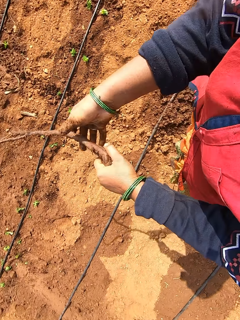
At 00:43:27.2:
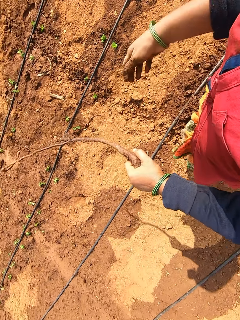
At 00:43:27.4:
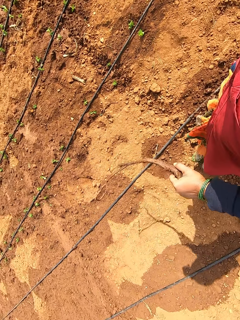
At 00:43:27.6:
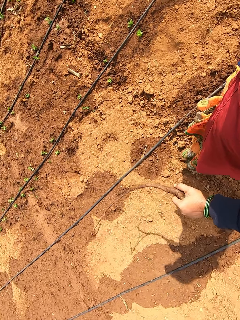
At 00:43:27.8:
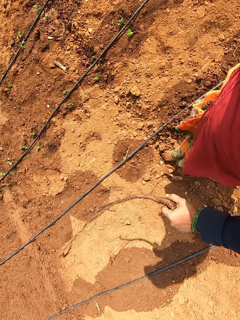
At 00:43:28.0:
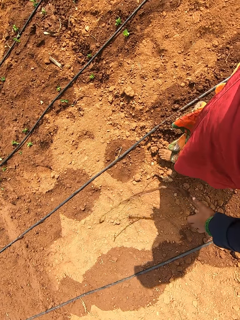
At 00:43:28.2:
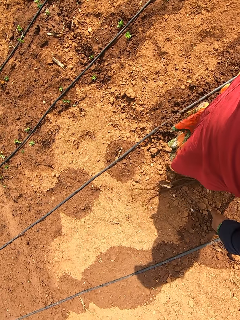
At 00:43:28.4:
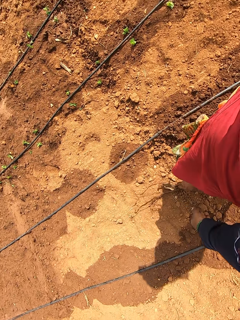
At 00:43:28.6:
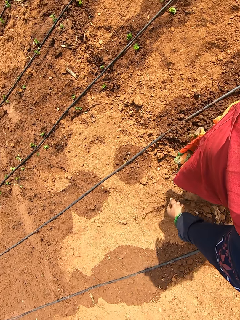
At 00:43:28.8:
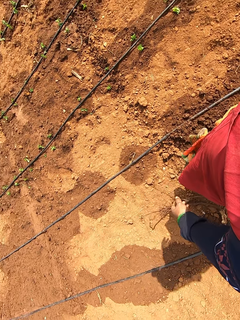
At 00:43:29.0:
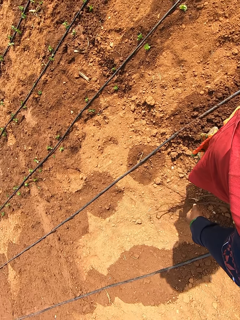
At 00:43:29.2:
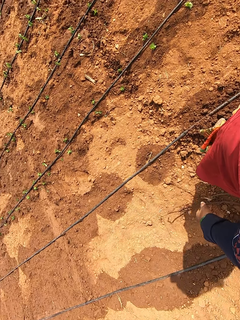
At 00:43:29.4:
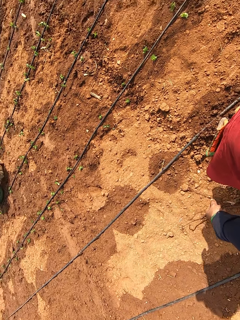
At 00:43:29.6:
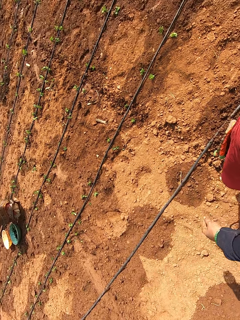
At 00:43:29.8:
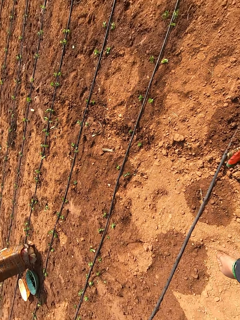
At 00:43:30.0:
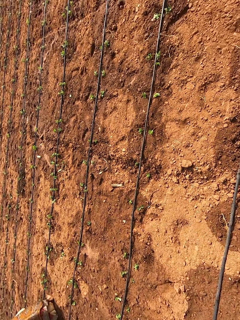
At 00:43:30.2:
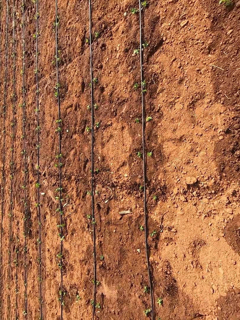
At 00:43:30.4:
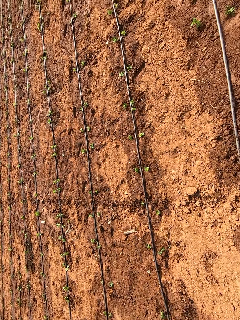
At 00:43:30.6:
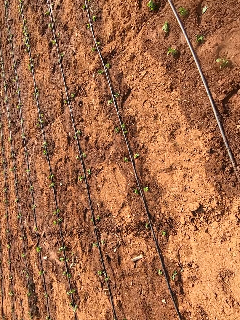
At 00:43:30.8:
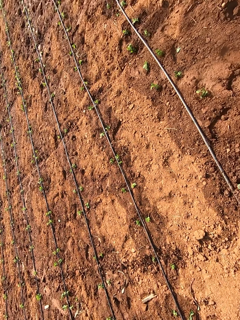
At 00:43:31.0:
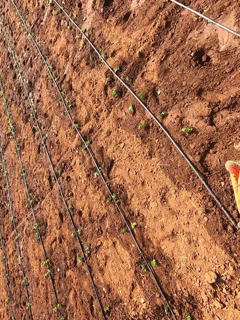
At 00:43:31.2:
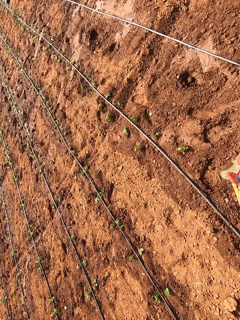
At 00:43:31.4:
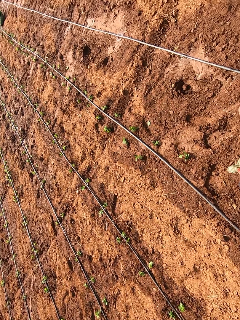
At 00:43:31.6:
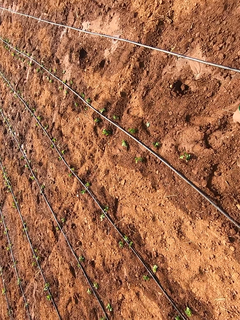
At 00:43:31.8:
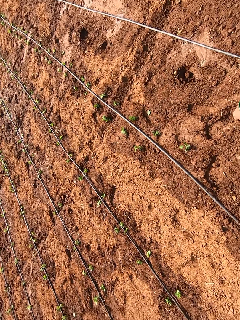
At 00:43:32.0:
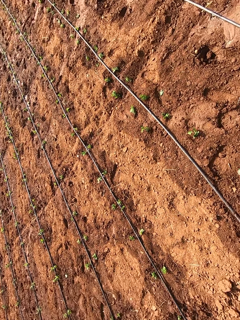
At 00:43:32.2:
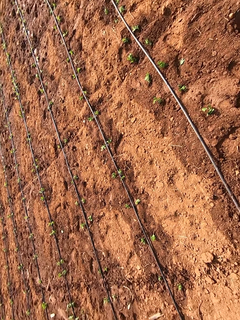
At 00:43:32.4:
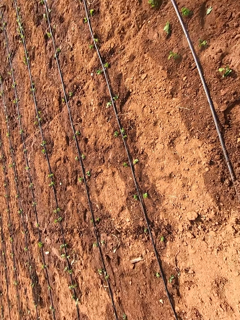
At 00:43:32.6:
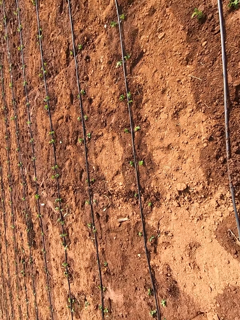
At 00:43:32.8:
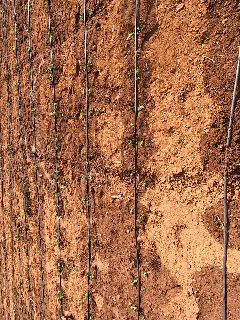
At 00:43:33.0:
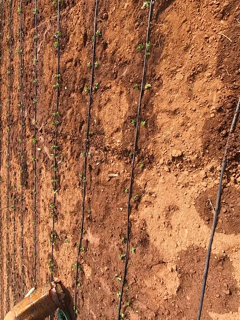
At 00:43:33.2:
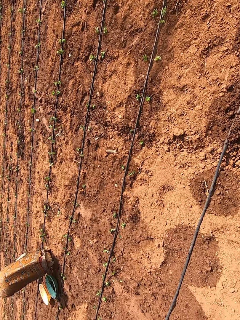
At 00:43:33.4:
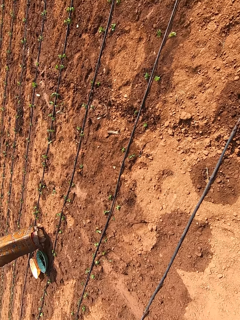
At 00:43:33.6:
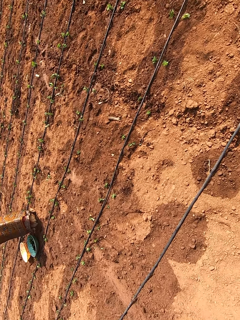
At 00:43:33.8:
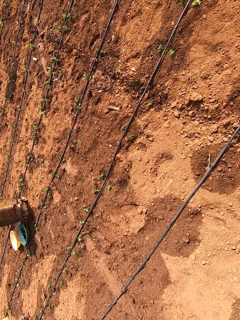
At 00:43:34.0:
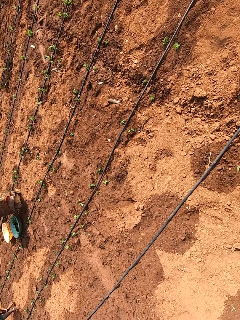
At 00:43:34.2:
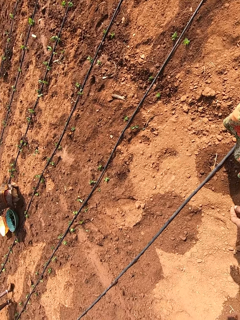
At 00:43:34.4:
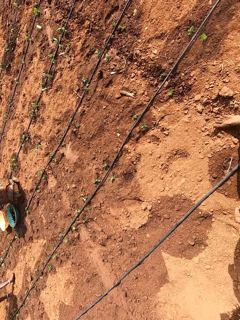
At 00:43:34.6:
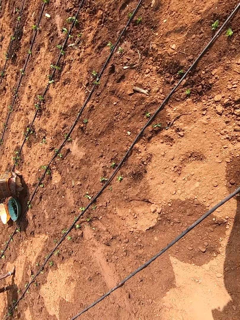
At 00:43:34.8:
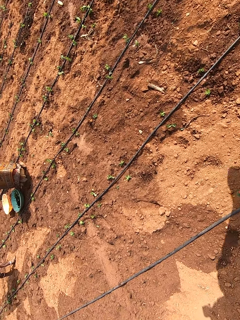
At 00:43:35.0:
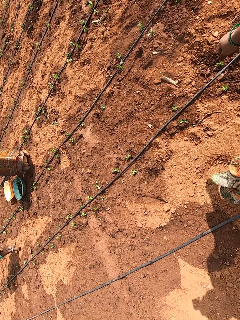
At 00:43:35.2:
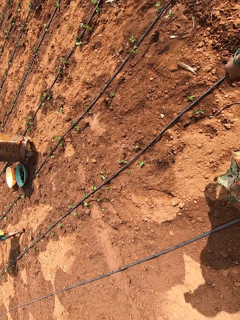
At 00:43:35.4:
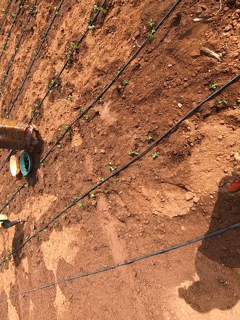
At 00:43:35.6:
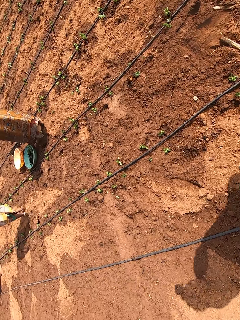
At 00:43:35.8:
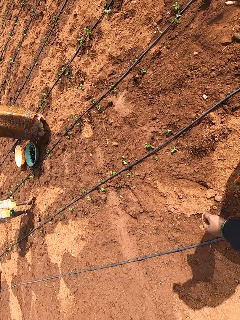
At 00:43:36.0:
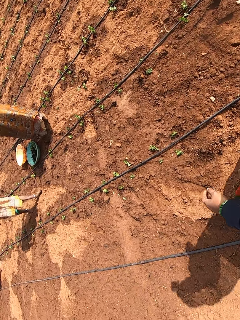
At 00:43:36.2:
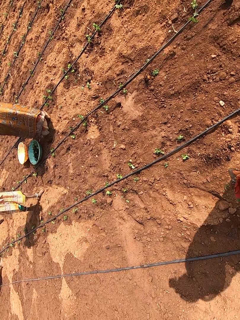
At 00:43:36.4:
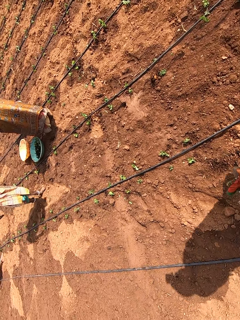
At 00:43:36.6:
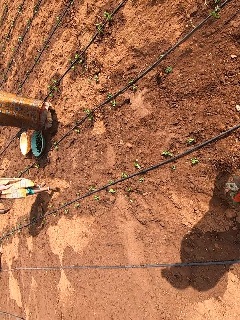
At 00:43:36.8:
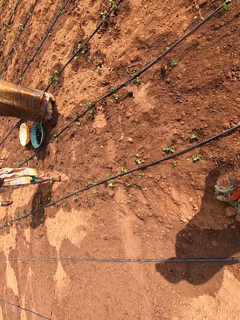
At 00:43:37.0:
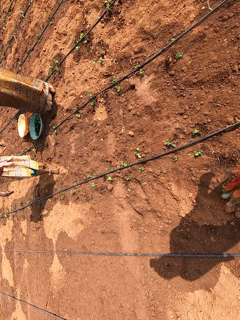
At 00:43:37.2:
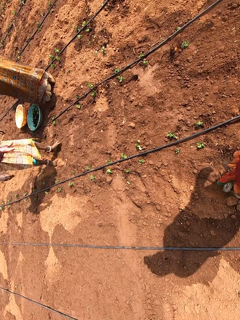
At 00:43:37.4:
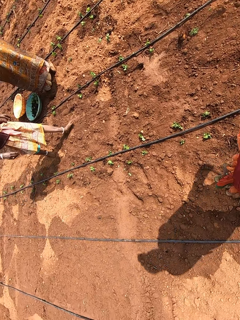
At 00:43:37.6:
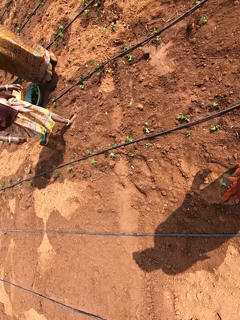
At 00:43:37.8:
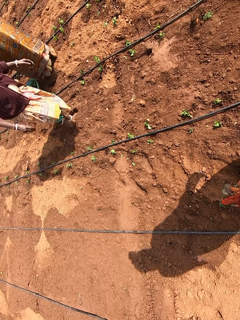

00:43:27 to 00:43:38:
The camera wearer drops the root on the ground with her left hand. She looks around the farm and walks on the farm.

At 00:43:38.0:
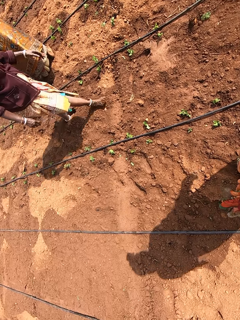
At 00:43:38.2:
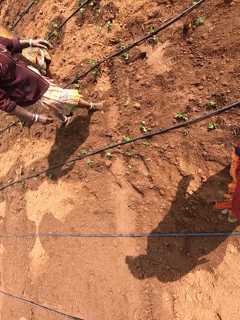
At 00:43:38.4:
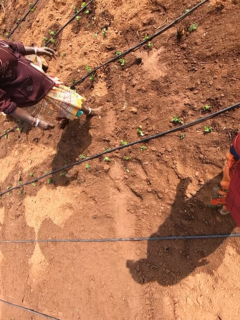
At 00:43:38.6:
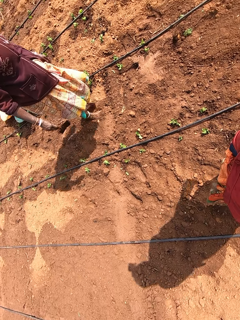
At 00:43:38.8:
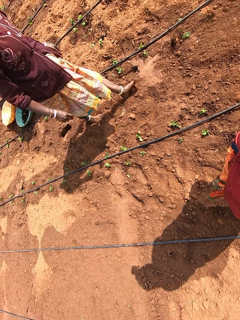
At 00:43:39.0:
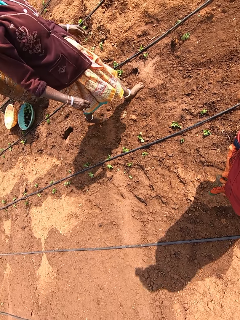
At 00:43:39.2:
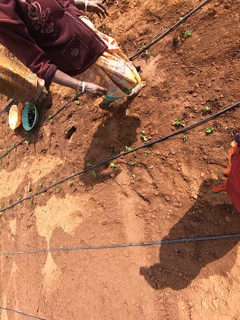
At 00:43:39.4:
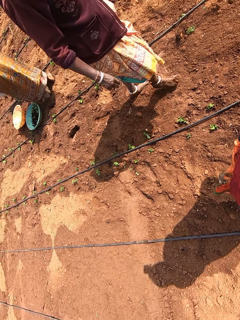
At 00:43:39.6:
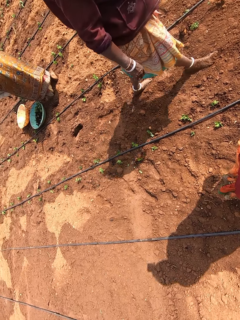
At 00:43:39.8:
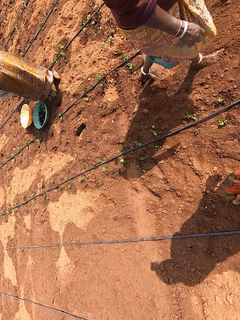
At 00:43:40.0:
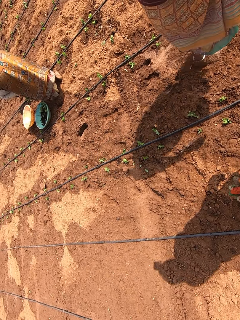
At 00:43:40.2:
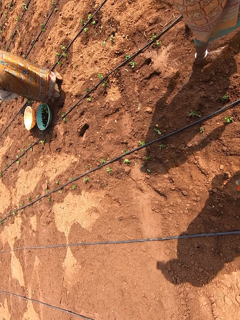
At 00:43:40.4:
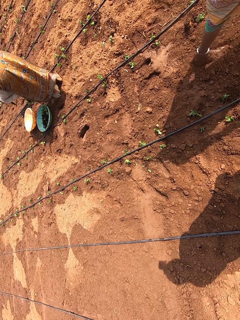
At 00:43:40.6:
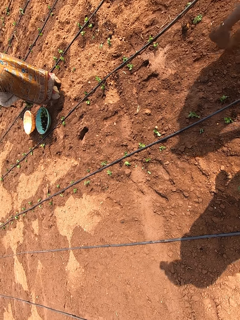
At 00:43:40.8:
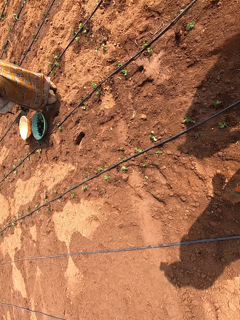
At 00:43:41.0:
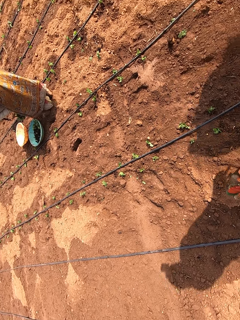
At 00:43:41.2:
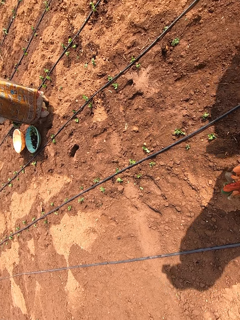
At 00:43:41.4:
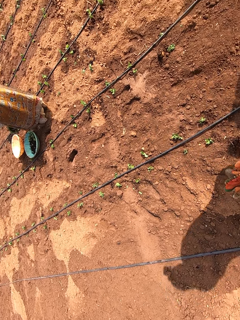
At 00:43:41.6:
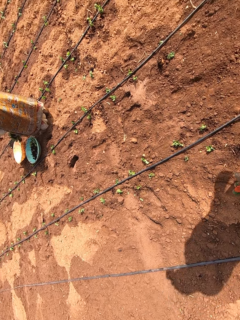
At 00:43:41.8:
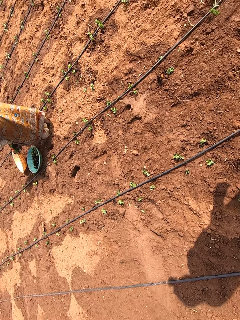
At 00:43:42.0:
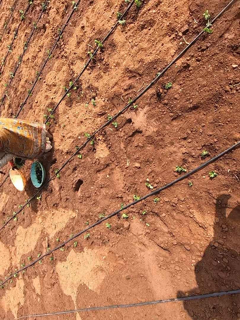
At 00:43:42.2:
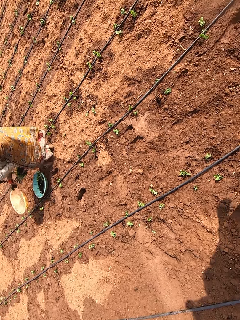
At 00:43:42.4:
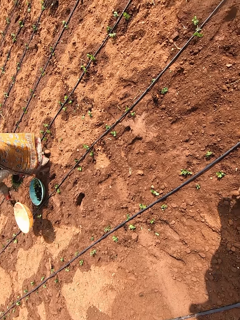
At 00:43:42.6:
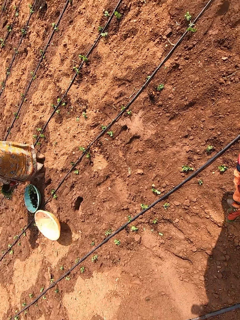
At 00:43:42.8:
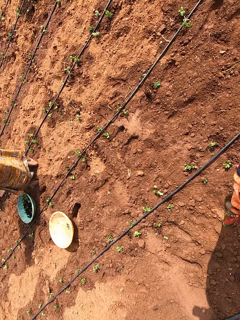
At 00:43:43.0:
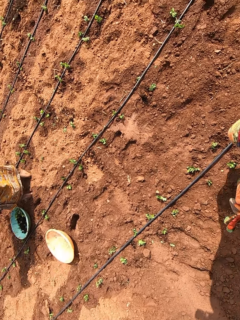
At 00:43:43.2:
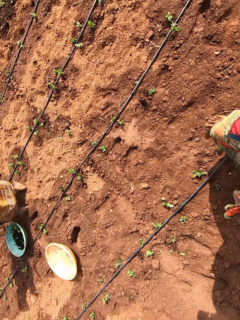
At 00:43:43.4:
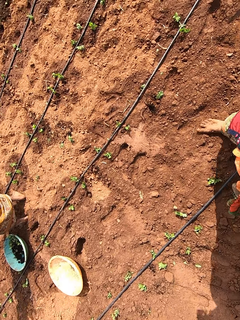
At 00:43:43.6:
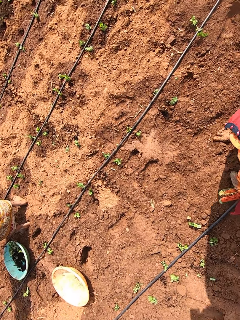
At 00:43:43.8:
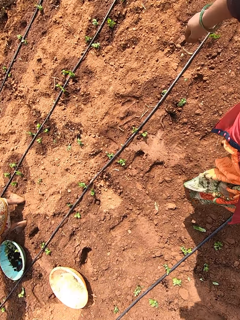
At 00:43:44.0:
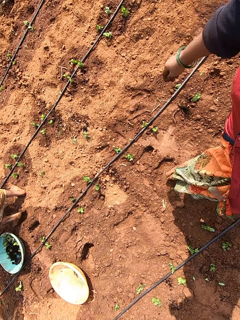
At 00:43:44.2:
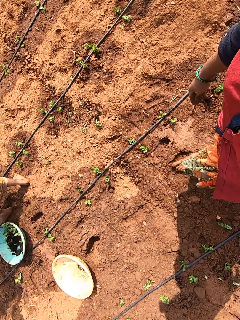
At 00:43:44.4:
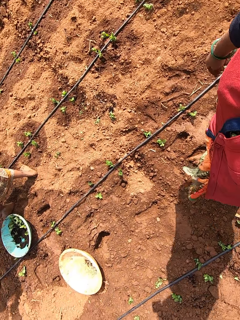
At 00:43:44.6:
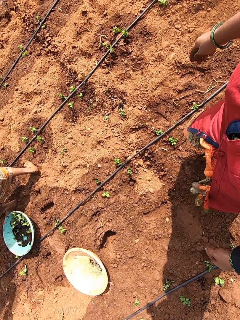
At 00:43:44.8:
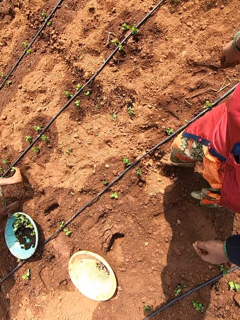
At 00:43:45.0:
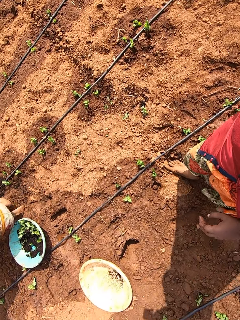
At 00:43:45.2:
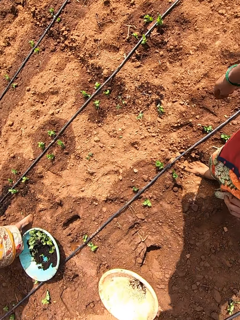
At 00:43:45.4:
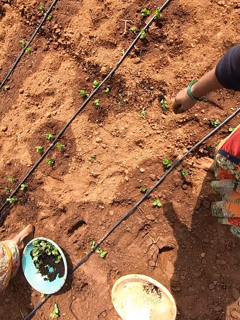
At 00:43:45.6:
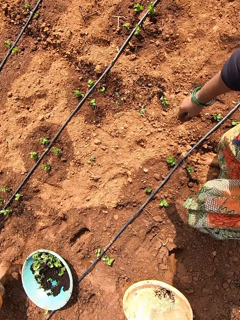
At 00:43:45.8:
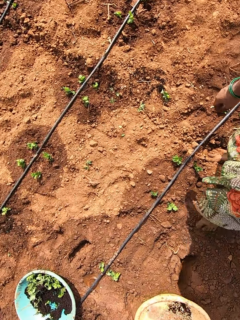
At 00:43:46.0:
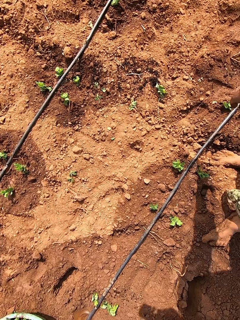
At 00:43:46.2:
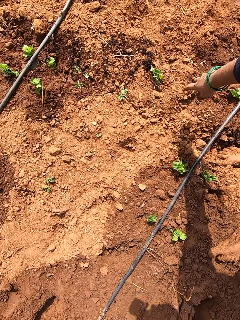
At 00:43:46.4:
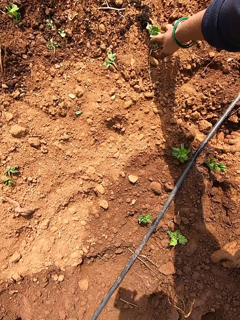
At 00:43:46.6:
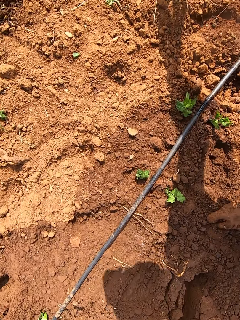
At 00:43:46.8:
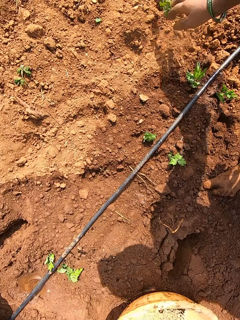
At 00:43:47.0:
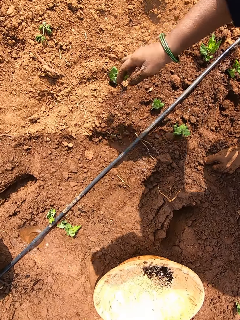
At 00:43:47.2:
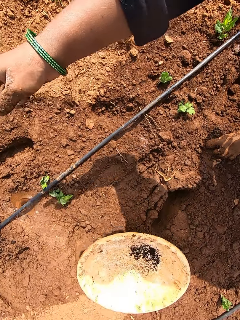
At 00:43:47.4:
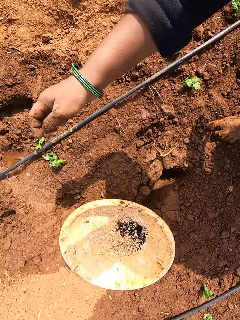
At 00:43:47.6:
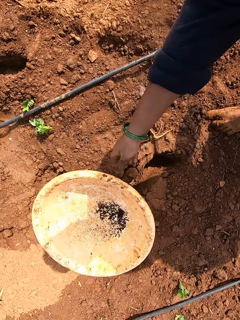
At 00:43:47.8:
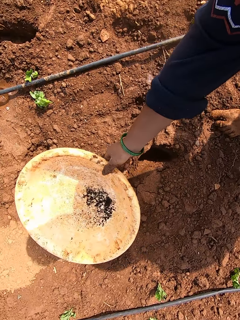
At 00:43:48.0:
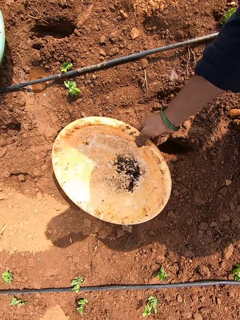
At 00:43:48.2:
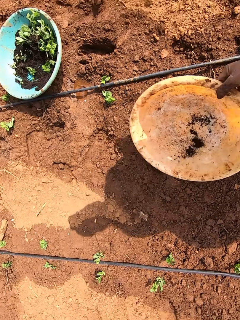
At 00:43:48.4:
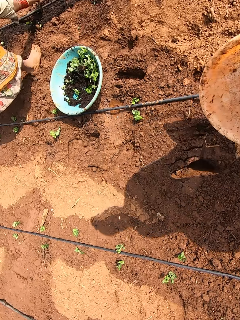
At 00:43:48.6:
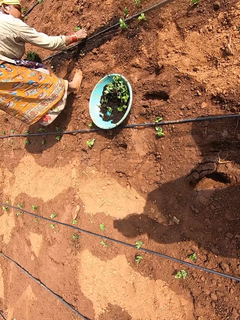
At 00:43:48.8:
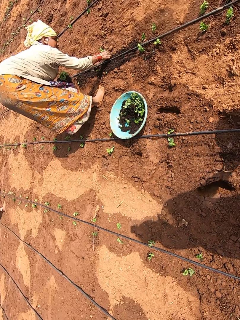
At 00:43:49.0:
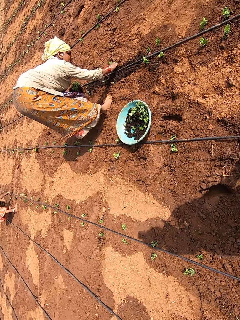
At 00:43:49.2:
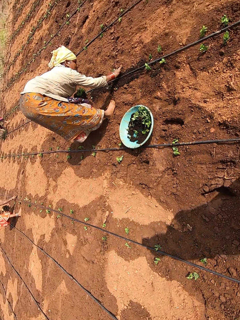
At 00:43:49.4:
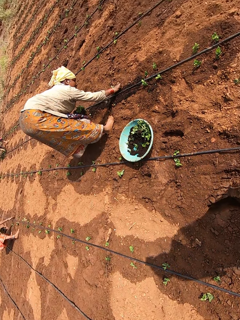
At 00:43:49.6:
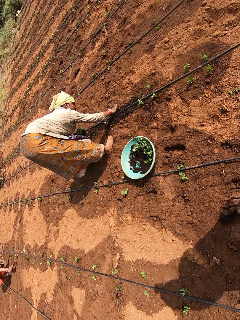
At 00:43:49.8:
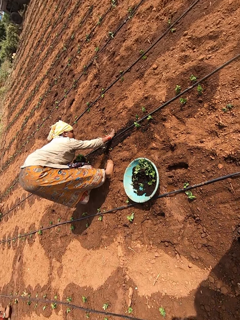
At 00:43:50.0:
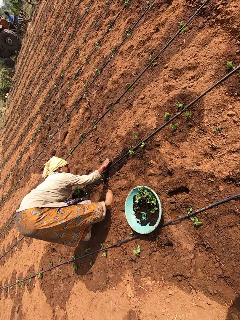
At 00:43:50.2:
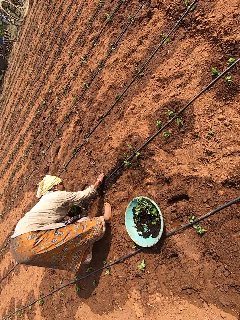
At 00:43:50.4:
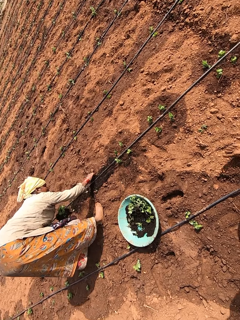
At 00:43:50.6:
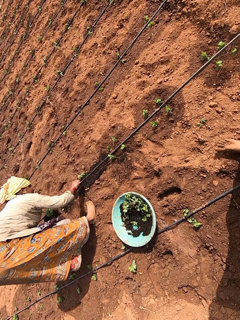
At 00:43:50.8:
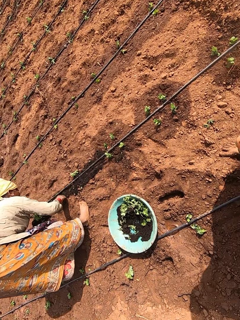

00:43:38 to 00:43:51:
The camera wearer converses with a woman. The woman walks past the camera wearer. Another woman picks a bowl from the ground with her right hand and drops the bowl on the ground with her right hand. The camera wearer picks a vegetable from the ground with her right hand. She drops the vegetable on the ground with her right hand. She carries the bowl or basin from the ground with her right hand. The other woman plants a vegetable on the ground with her right hand. The camera wearer converses with a third woman.
